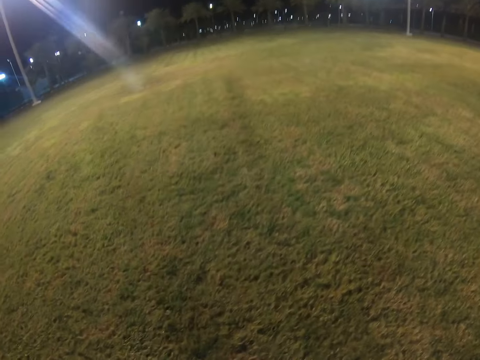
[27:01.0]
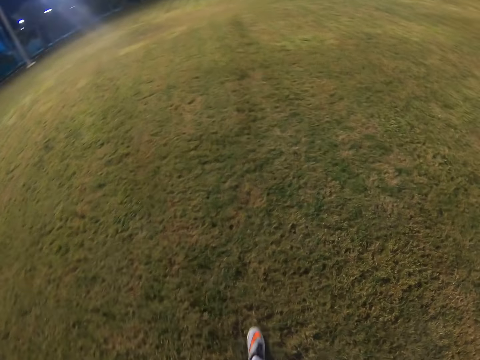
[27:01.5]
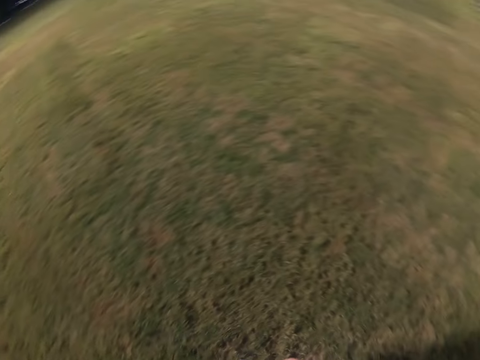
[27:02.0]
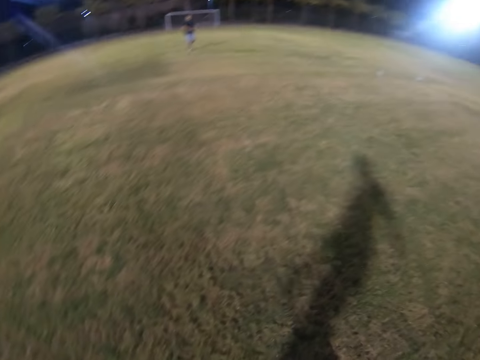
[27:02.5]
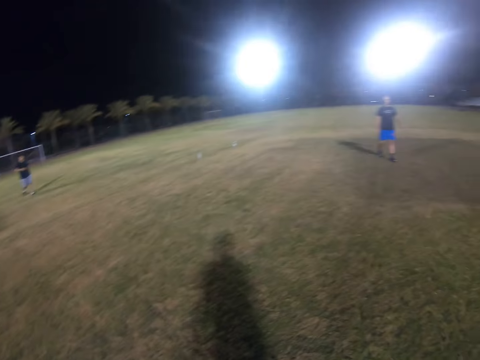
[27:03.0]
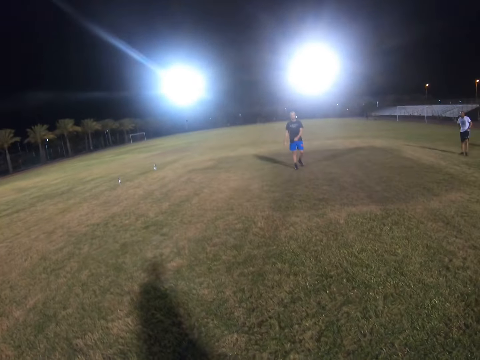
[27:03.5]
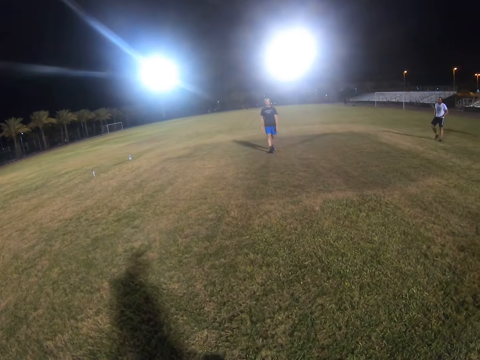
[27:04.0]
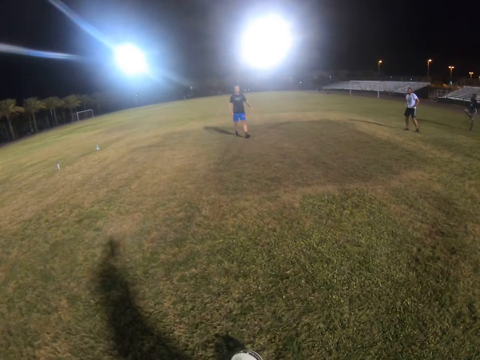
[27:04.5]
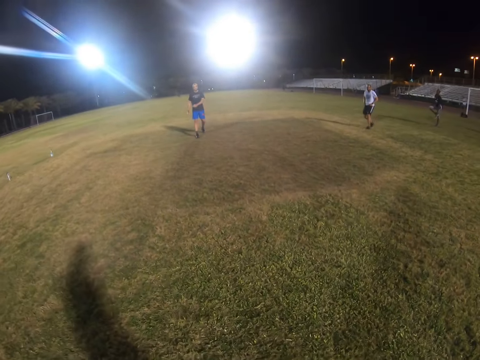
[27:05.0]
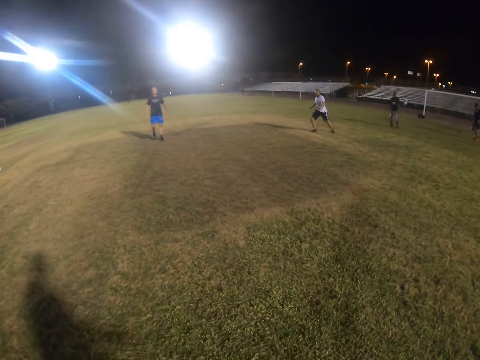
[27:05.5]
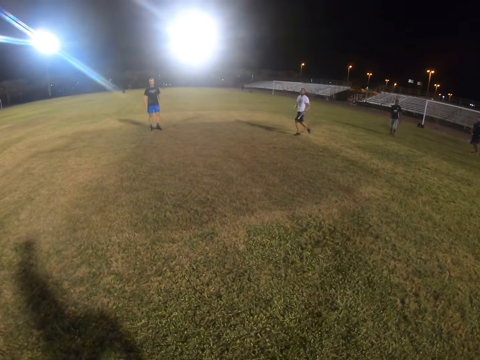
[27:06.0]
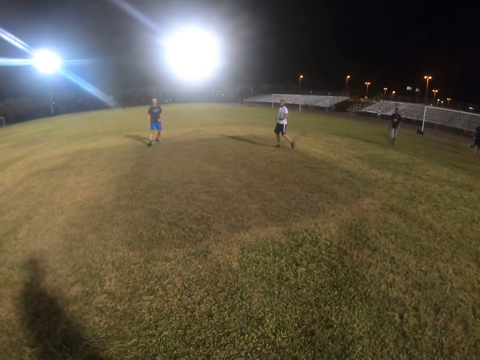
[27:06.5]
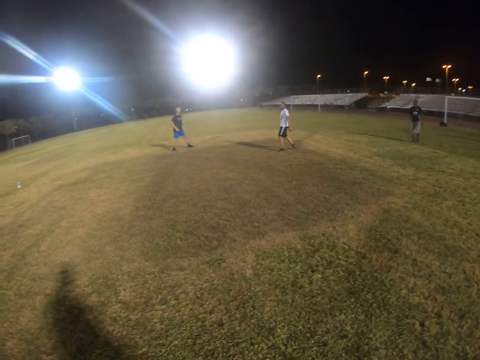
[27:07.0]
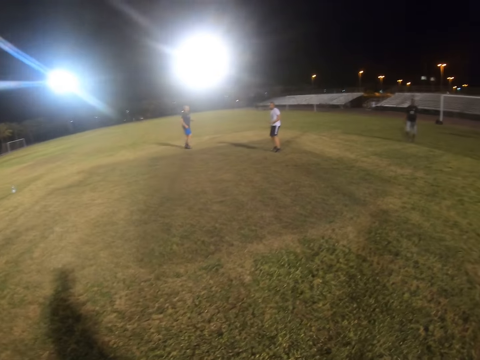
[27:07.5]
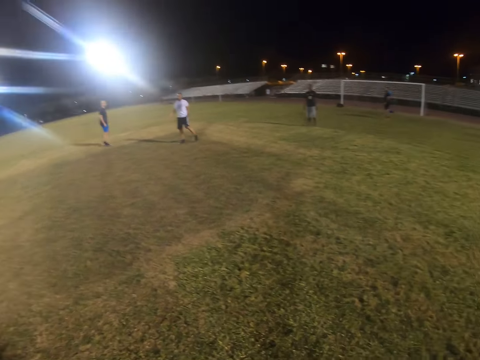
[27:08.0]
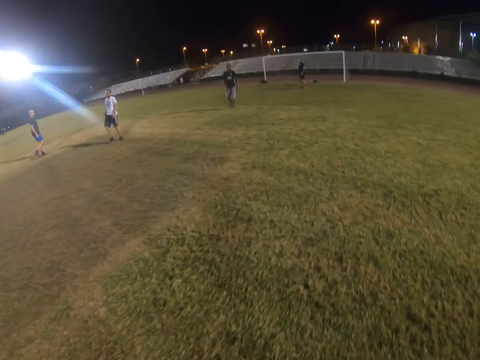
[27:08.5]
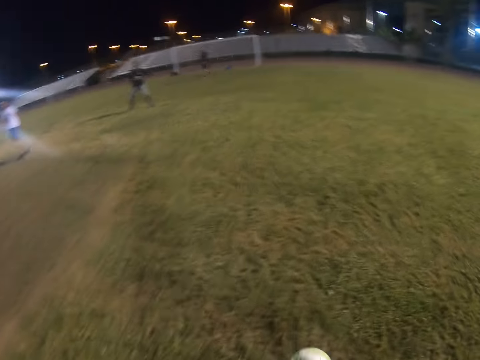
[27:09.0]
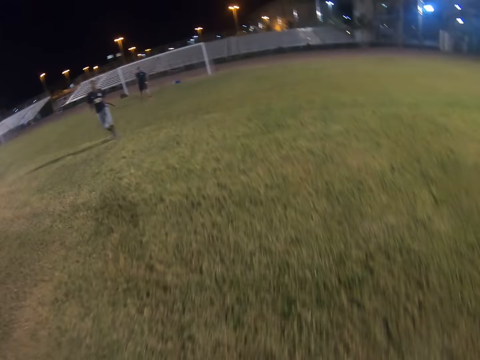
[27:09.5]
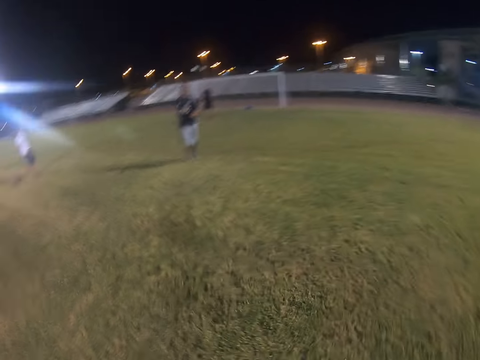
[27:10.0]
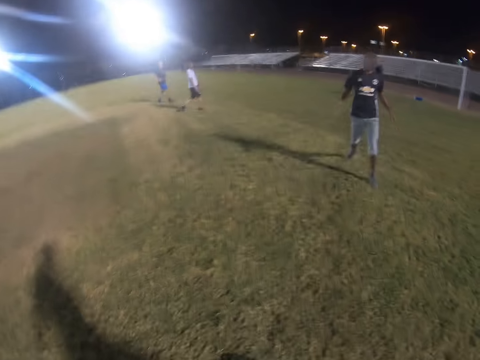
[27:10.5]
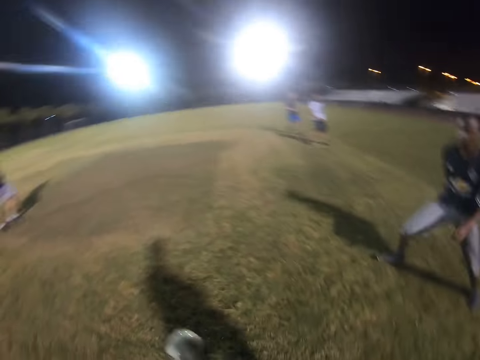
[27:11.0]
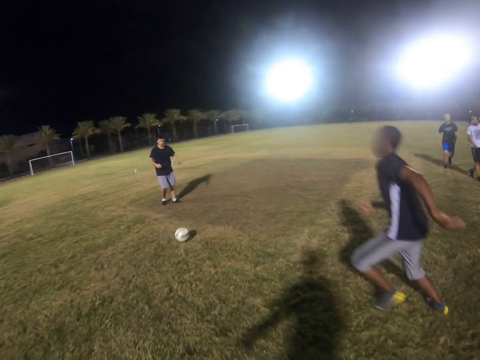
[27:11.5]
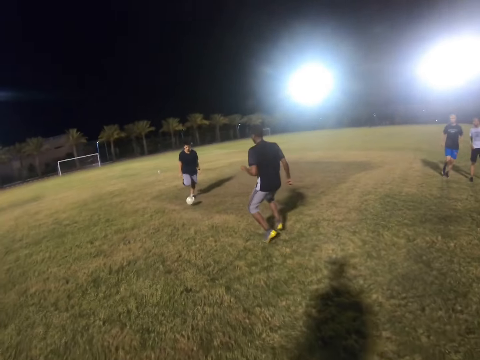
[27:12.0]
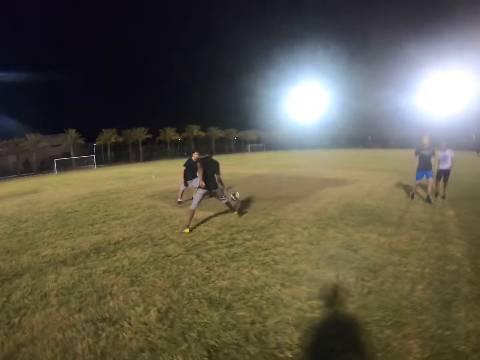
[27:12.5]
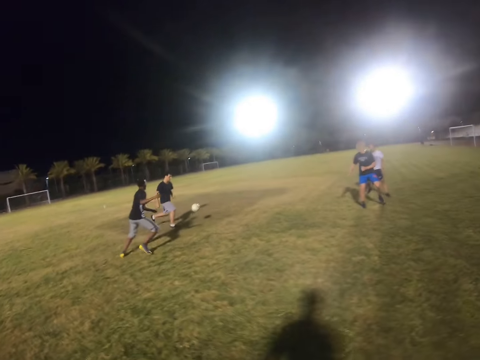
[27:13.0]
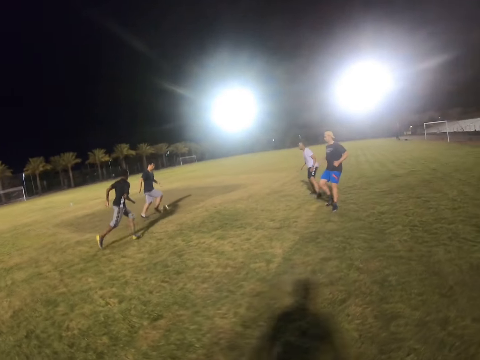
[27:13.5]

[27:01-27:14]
The camera wearer kicks the ball.

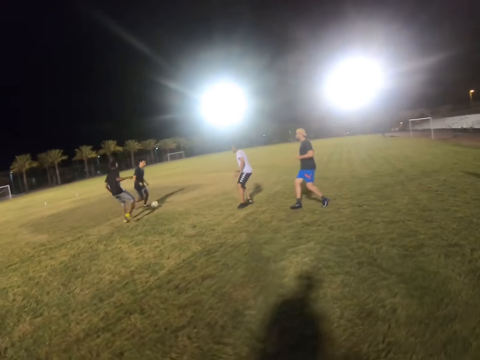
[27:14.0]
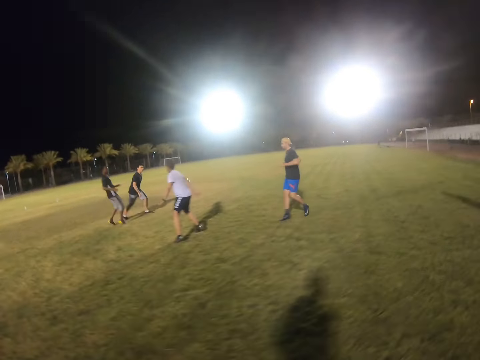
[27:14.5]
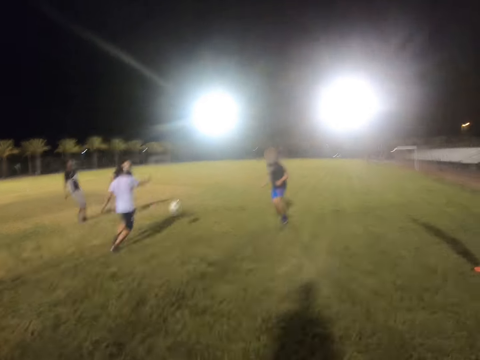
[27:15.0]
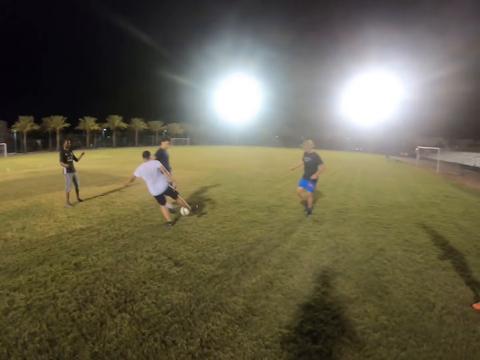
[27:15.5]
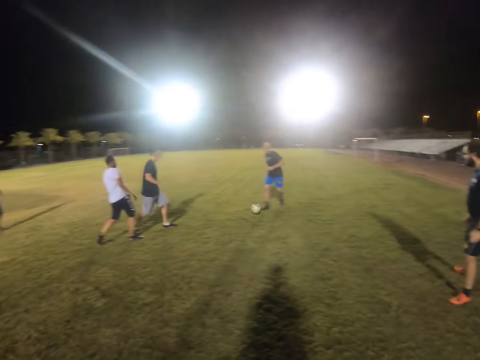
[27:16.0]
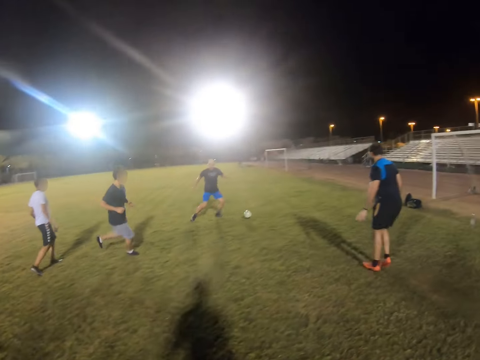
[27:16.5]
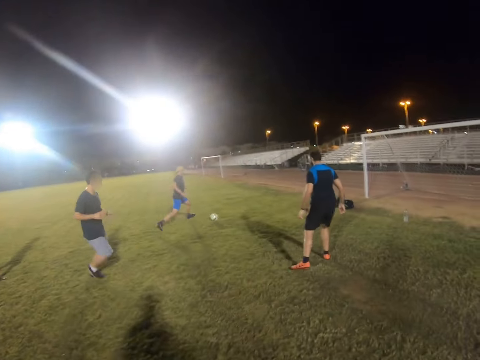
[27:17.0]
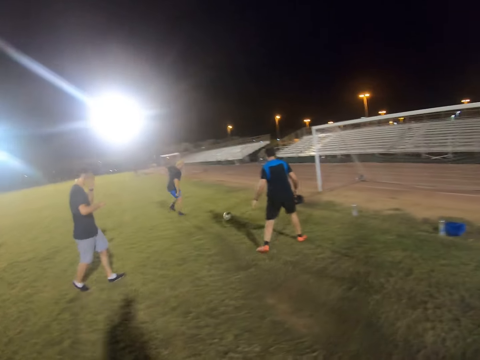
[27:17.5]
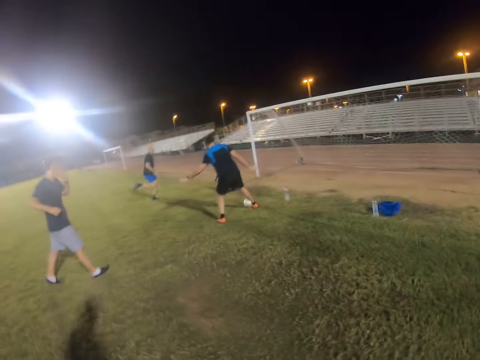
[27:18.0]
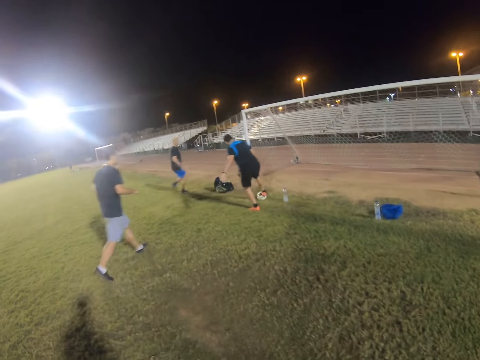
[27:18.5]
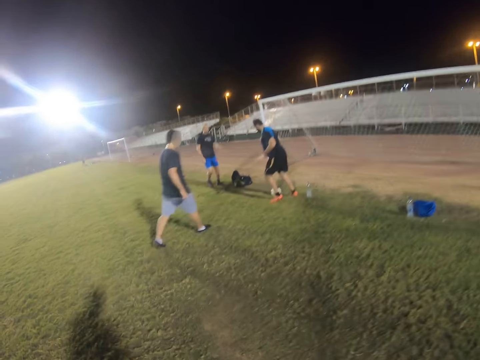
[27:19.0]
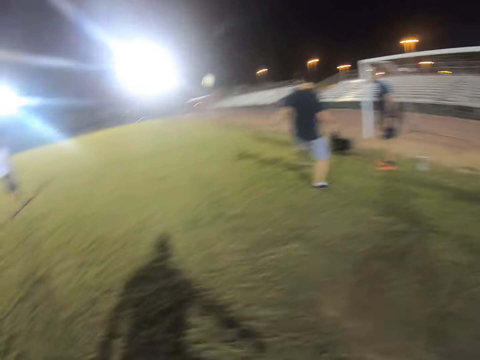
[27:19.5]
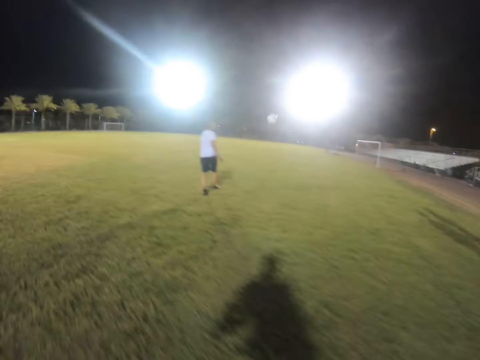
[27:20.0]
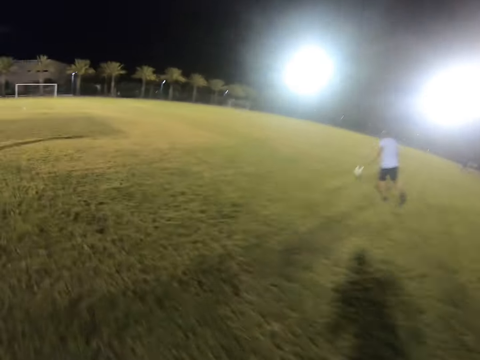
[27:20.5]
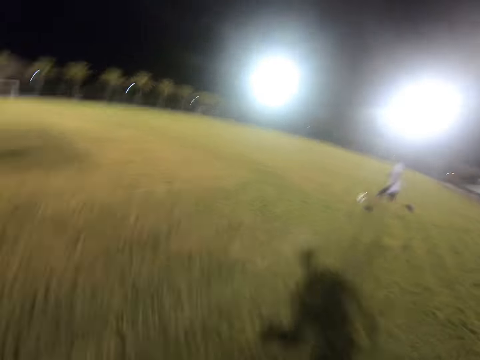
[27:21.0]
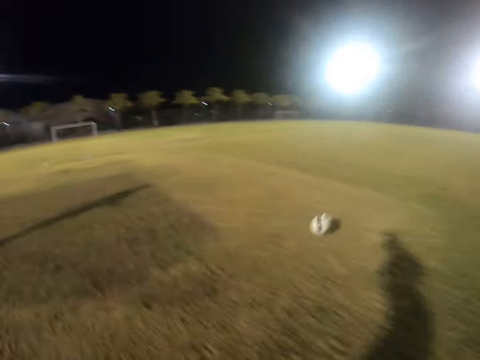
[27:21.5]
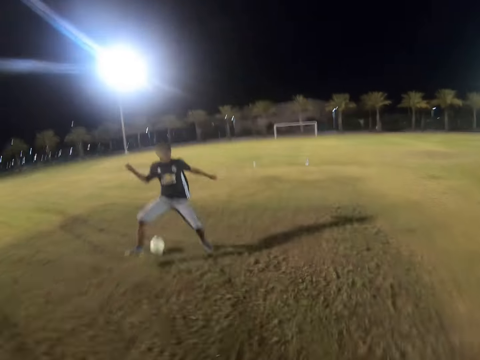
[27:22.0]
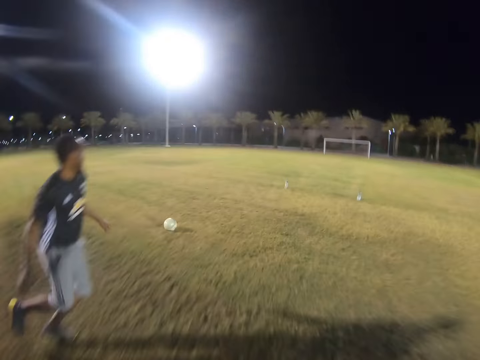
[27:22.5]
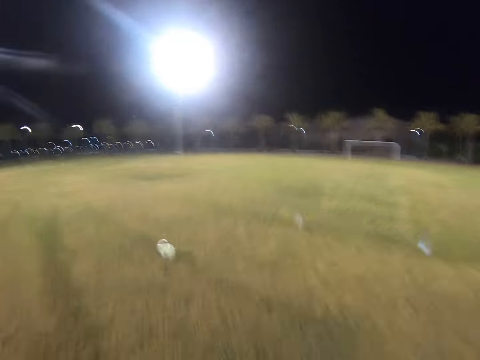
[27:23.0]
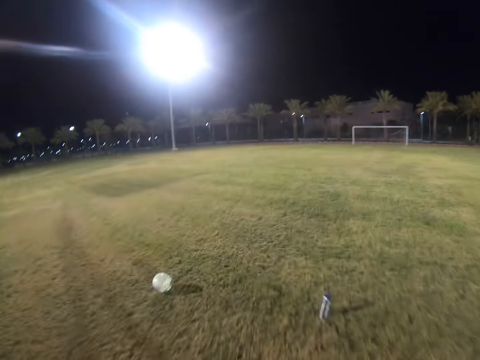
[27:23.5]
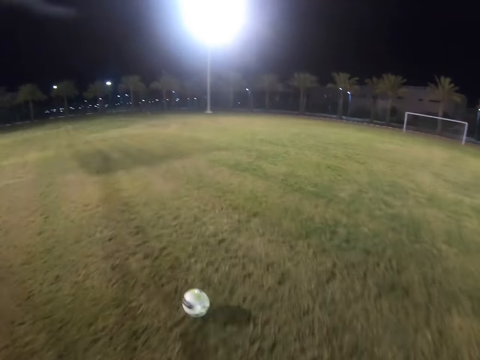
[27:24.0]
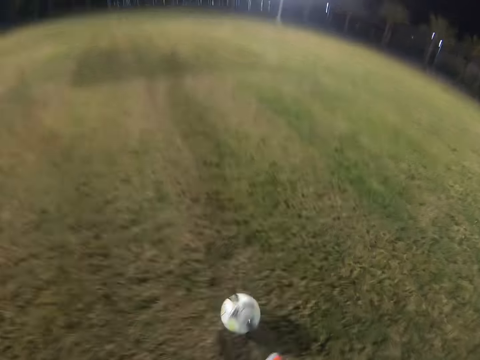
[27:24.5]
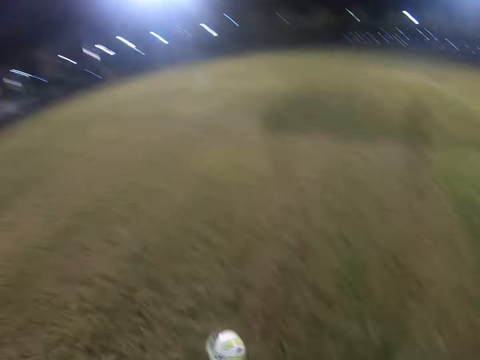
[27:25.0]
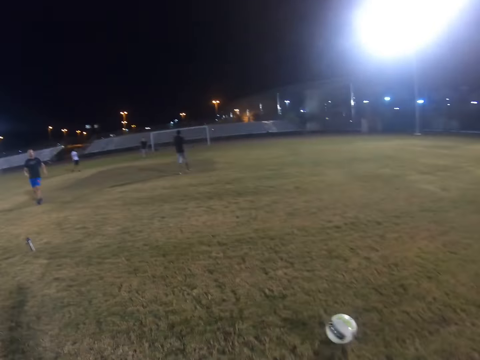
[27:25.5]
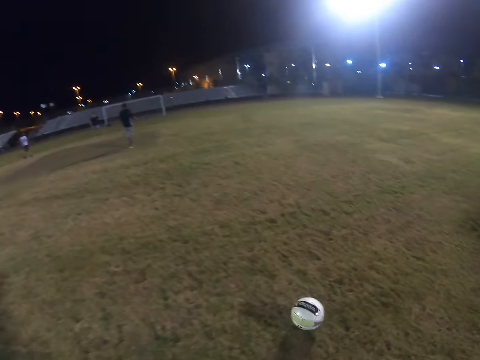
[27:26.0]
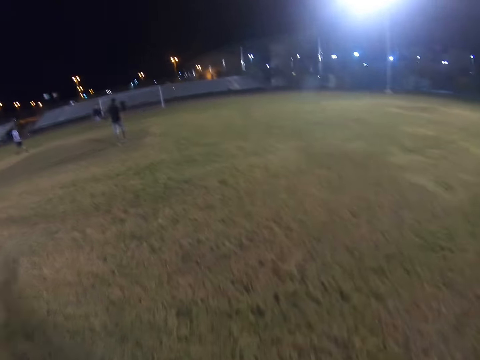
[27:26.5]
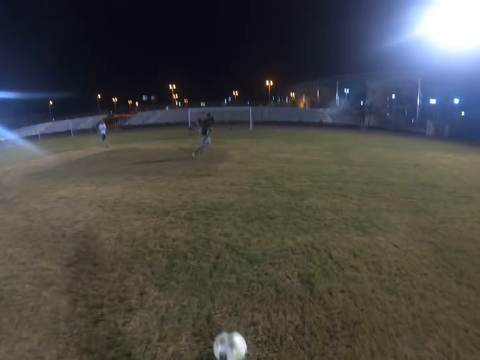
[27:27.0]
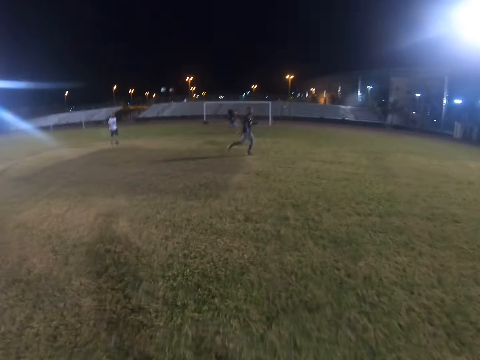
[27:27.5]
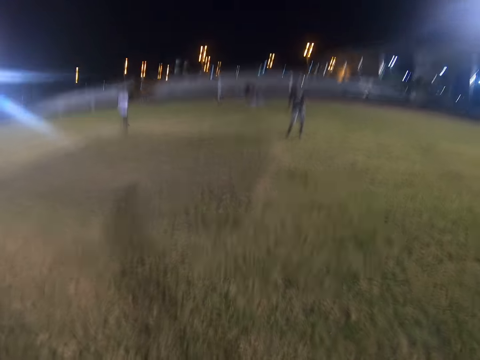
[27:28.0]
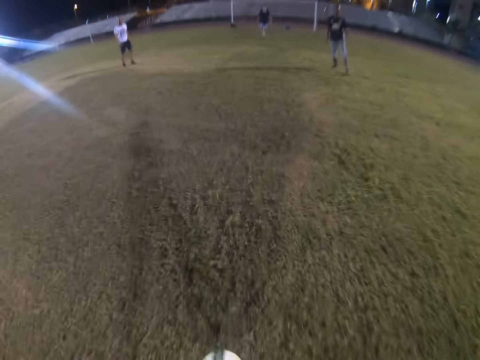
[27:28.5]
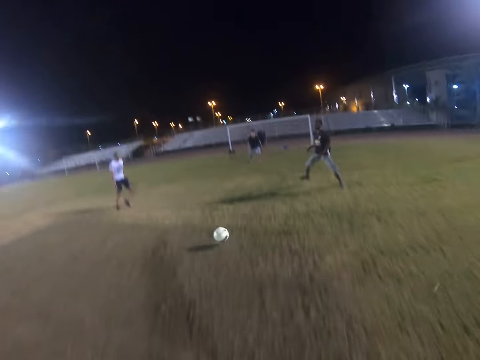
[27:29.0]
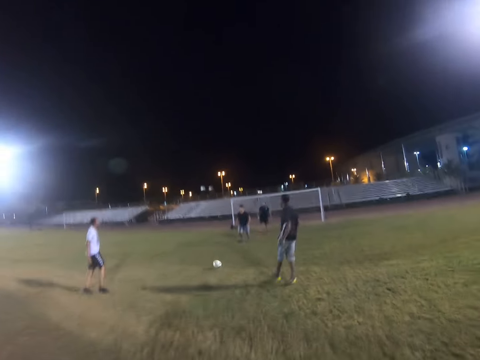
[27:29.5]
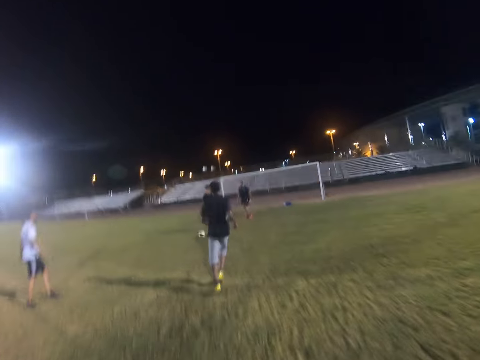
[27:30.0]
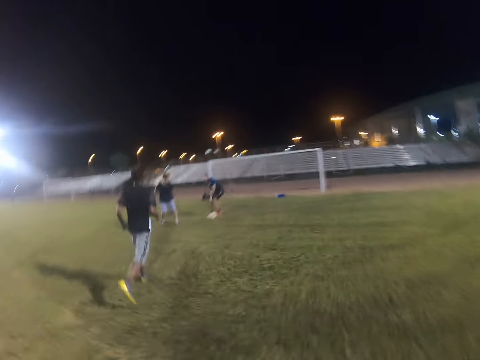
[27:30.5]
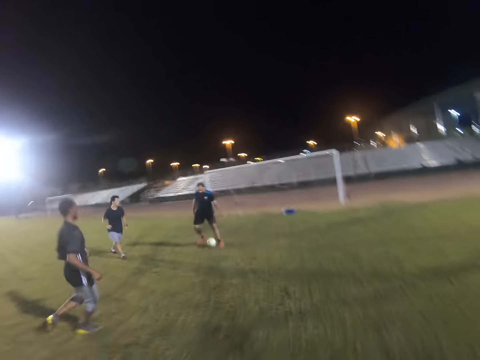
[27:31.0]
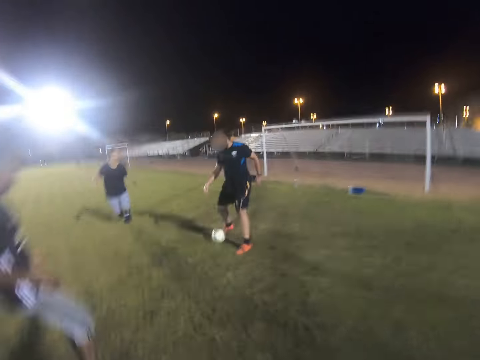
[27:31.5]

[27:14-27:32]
A man hits the ball. Another man hits the ball. A third man hits the ball. The camera wearer runs in the field. They hit the ball. They get the ball. They kick the ball.
